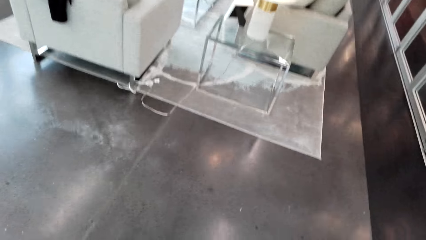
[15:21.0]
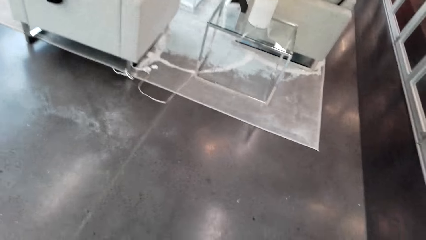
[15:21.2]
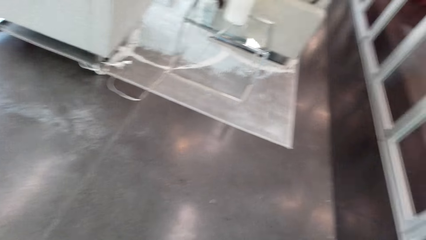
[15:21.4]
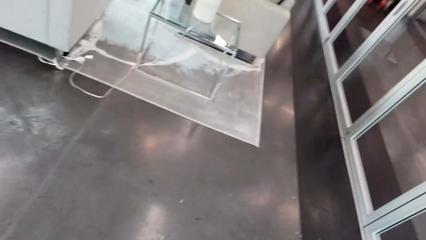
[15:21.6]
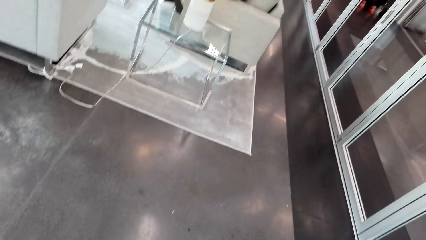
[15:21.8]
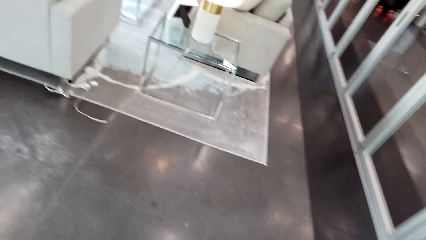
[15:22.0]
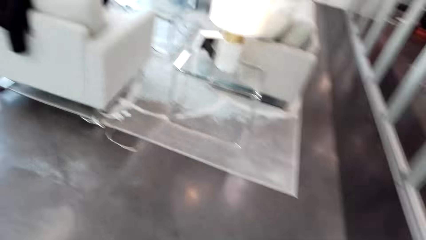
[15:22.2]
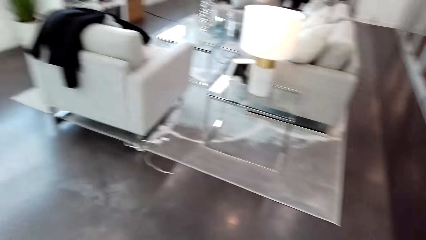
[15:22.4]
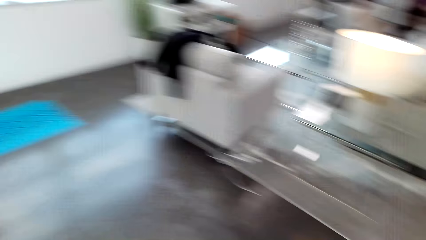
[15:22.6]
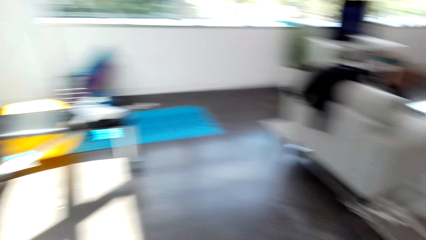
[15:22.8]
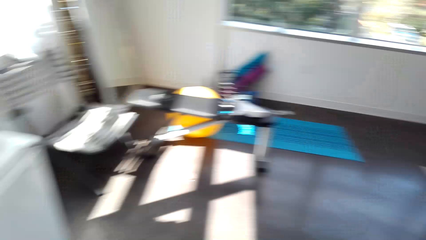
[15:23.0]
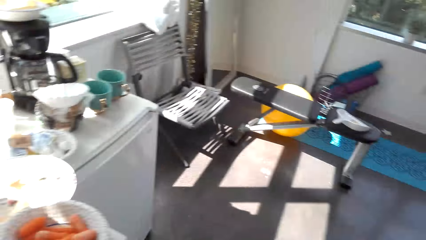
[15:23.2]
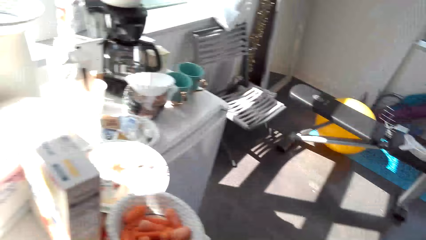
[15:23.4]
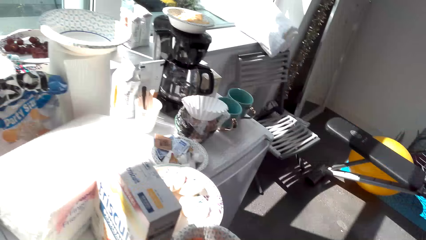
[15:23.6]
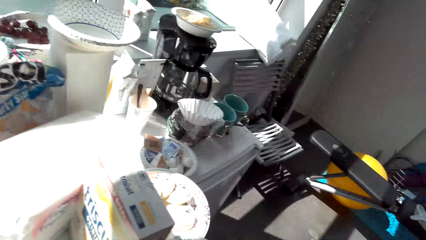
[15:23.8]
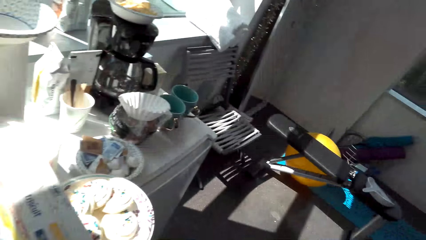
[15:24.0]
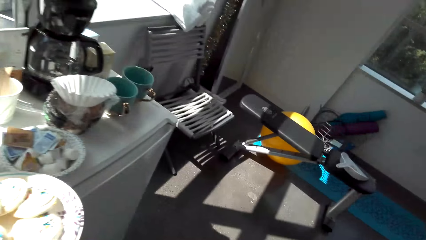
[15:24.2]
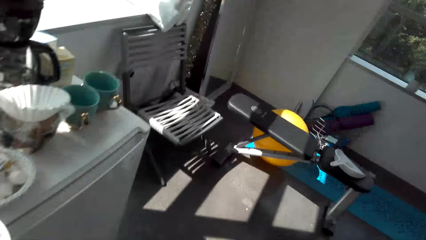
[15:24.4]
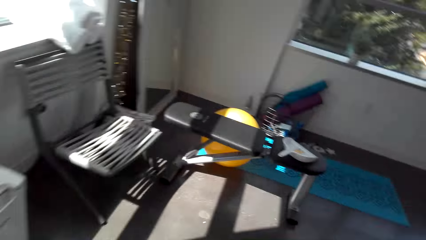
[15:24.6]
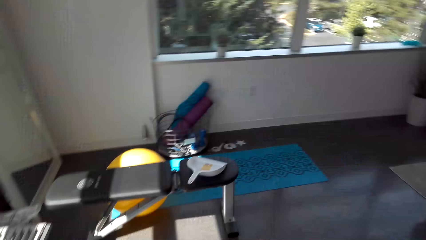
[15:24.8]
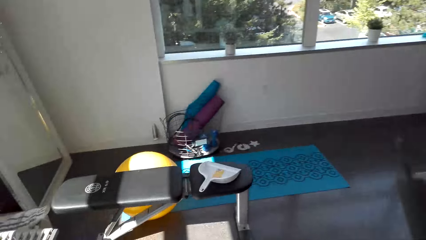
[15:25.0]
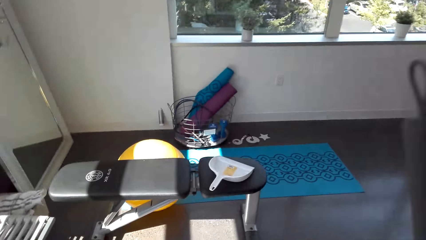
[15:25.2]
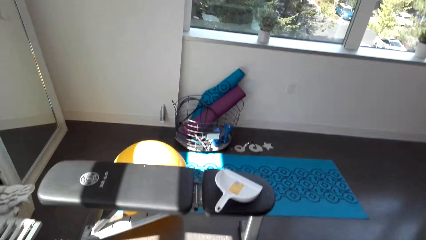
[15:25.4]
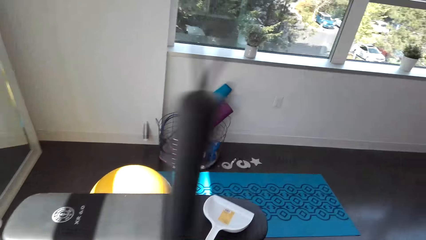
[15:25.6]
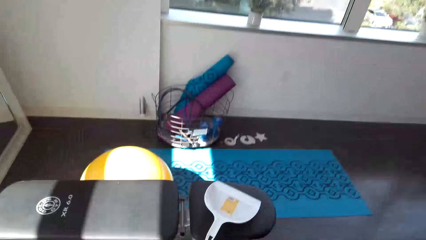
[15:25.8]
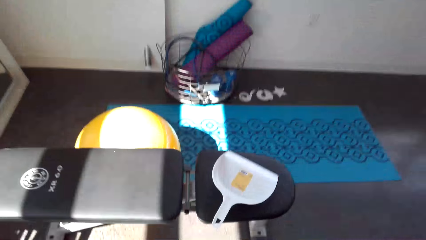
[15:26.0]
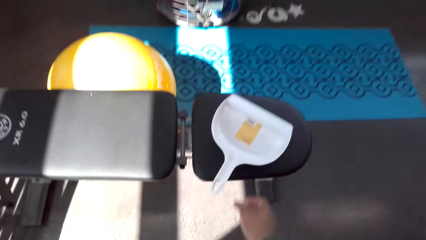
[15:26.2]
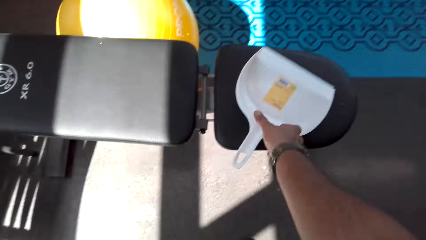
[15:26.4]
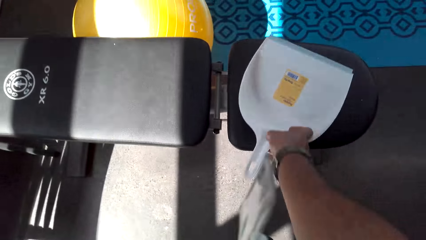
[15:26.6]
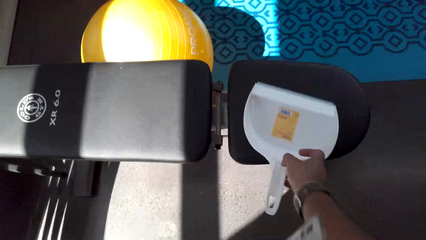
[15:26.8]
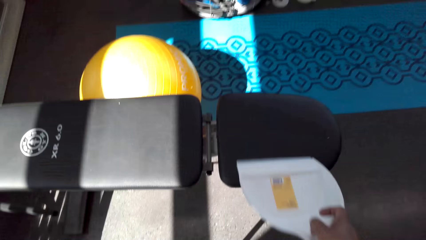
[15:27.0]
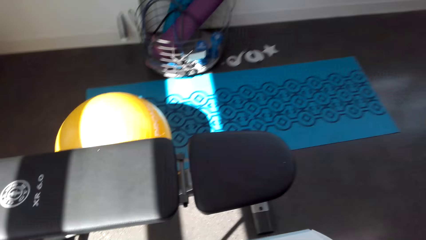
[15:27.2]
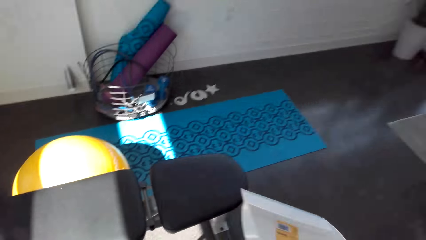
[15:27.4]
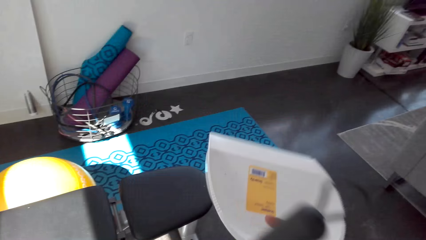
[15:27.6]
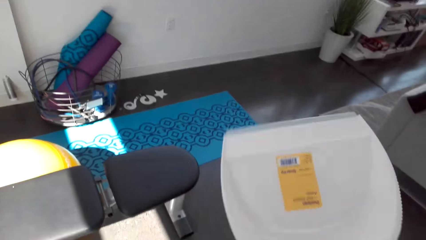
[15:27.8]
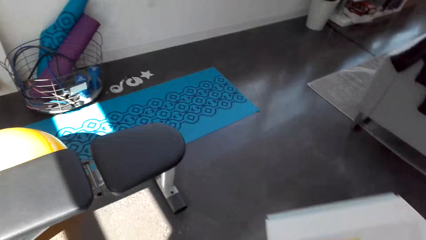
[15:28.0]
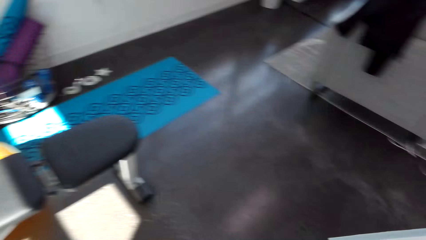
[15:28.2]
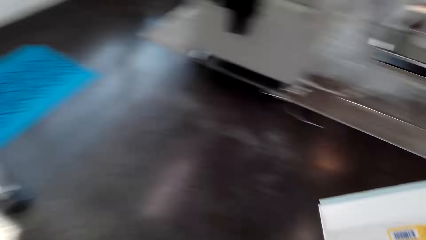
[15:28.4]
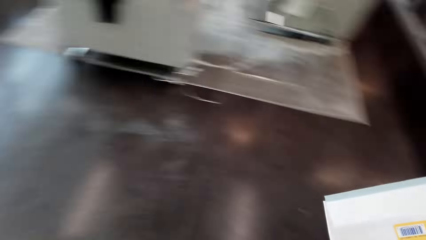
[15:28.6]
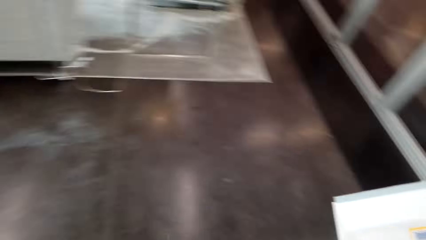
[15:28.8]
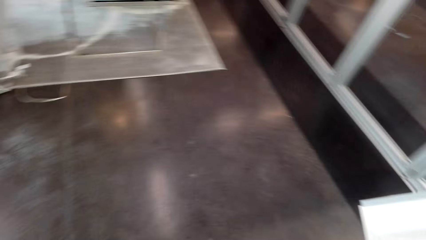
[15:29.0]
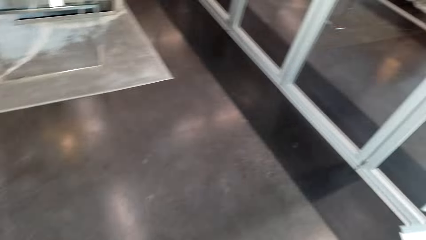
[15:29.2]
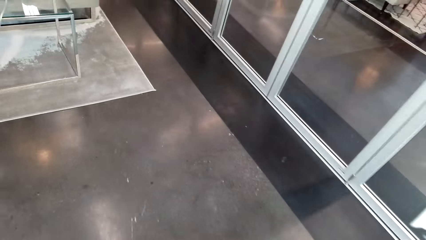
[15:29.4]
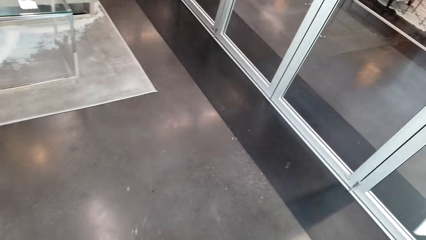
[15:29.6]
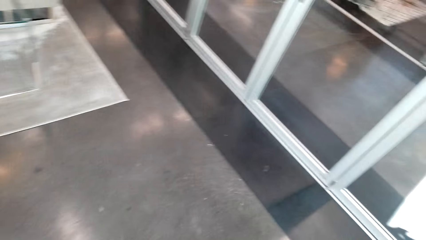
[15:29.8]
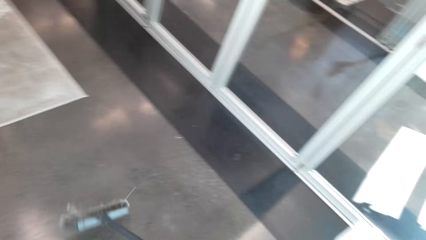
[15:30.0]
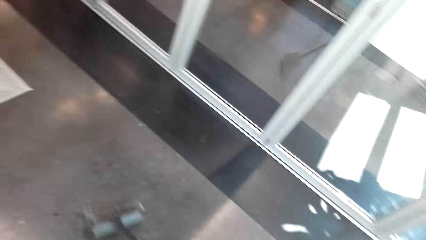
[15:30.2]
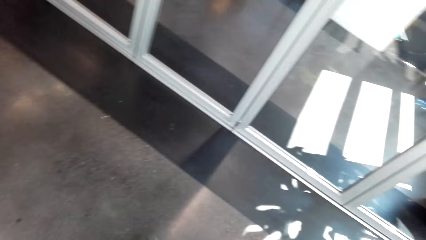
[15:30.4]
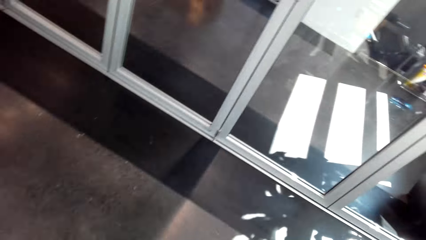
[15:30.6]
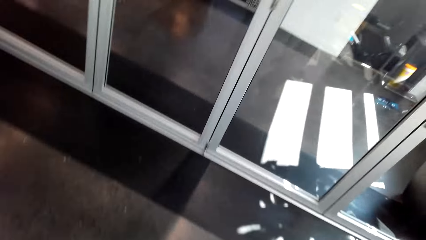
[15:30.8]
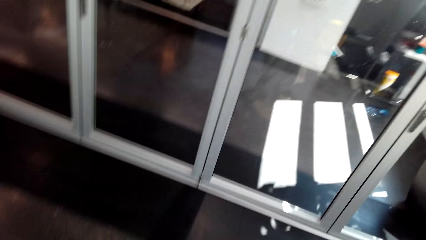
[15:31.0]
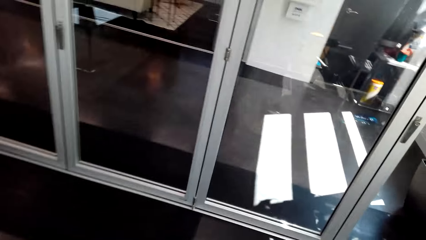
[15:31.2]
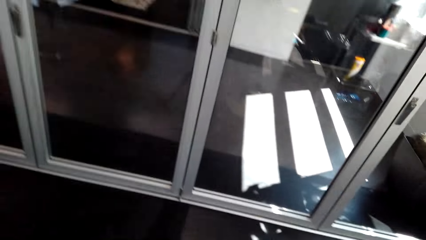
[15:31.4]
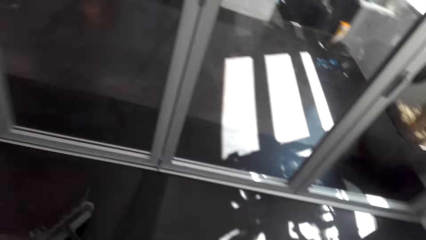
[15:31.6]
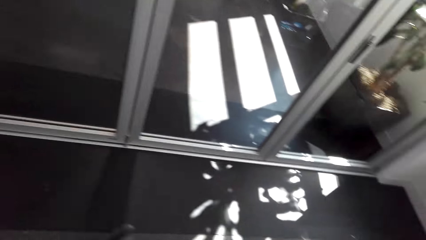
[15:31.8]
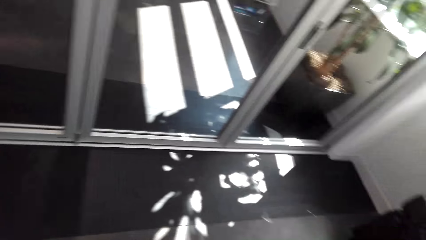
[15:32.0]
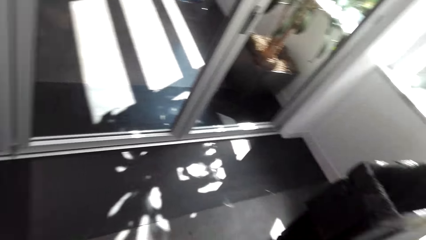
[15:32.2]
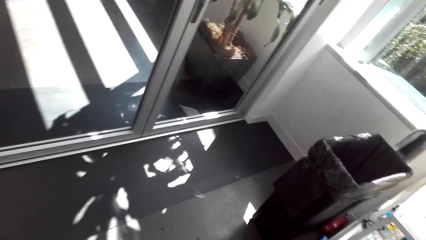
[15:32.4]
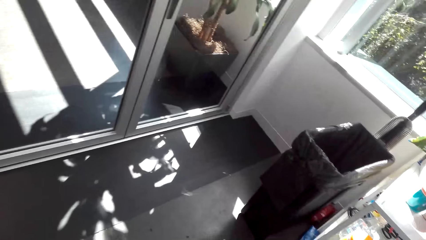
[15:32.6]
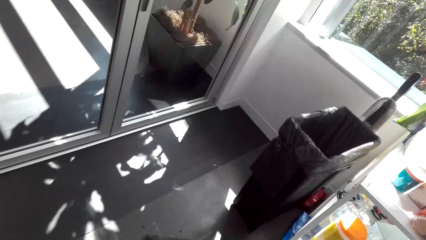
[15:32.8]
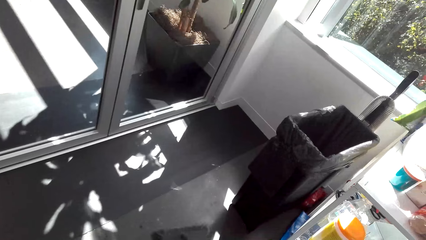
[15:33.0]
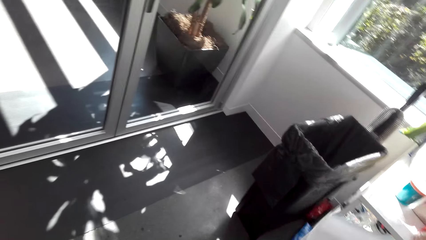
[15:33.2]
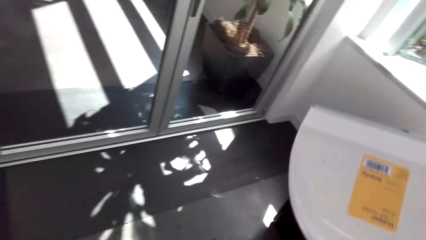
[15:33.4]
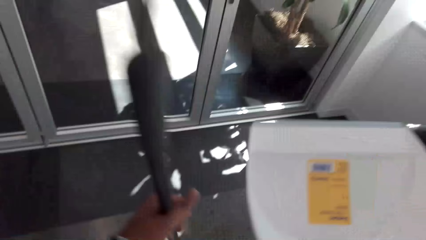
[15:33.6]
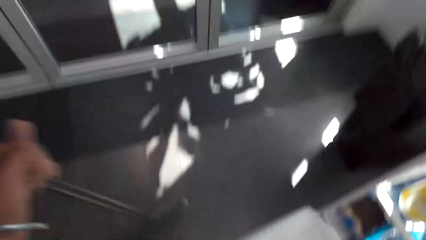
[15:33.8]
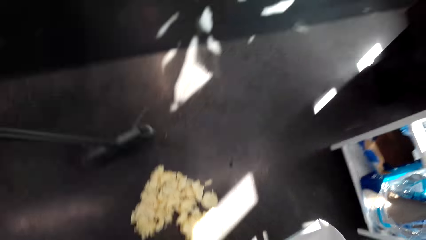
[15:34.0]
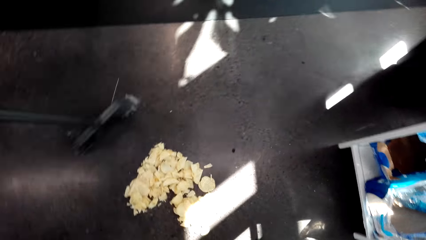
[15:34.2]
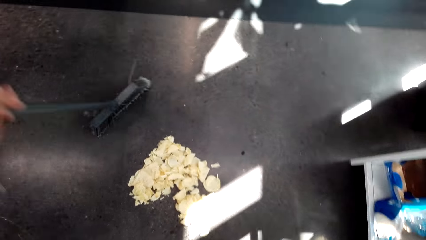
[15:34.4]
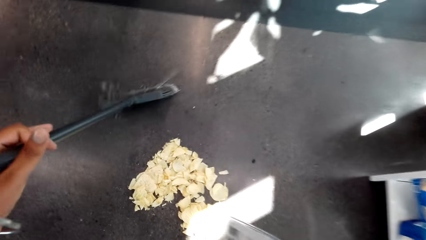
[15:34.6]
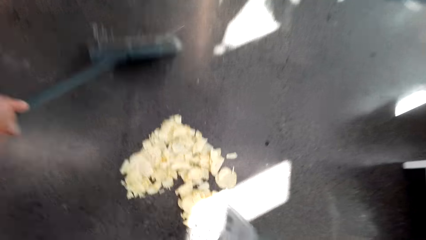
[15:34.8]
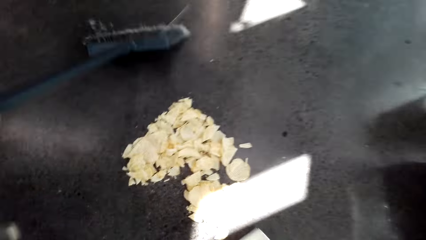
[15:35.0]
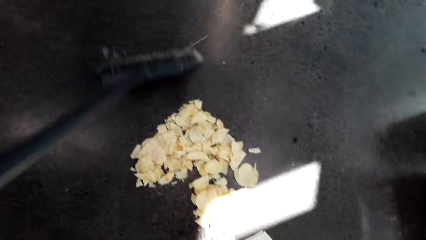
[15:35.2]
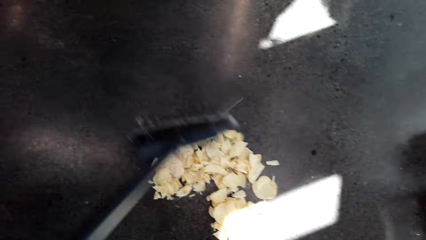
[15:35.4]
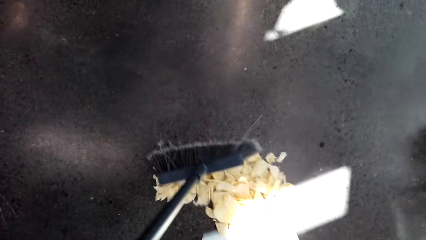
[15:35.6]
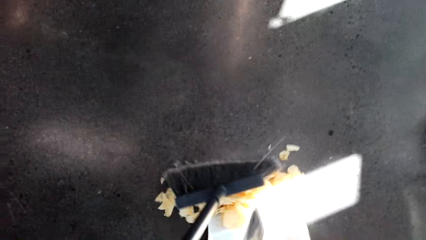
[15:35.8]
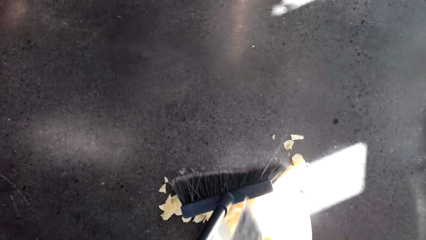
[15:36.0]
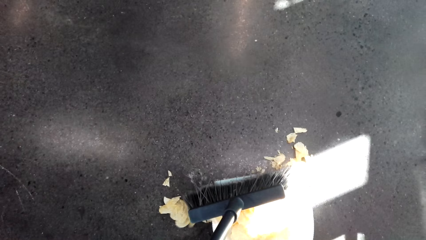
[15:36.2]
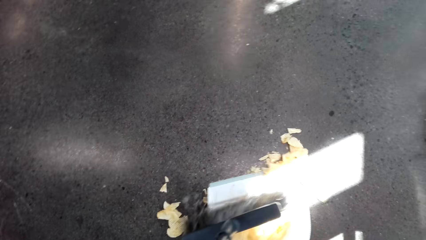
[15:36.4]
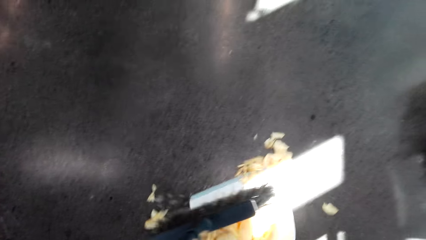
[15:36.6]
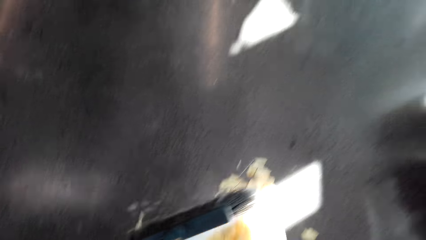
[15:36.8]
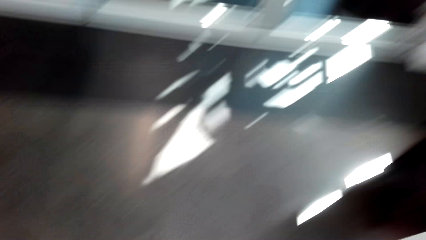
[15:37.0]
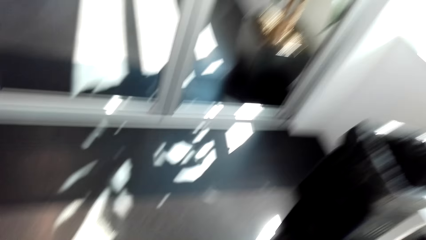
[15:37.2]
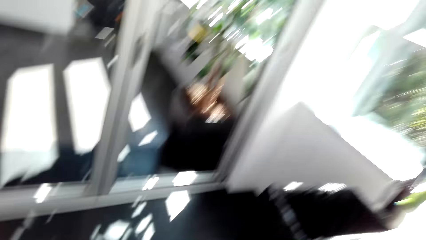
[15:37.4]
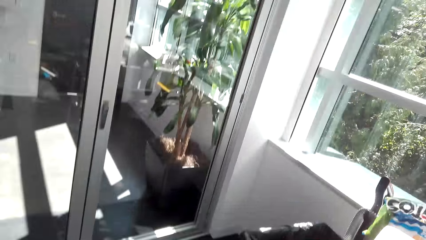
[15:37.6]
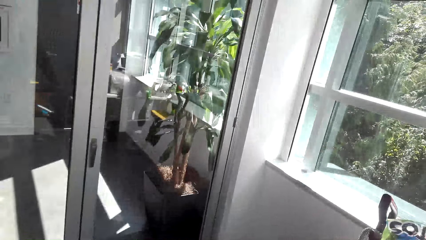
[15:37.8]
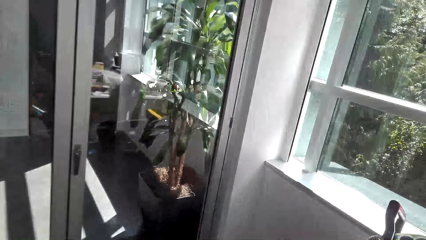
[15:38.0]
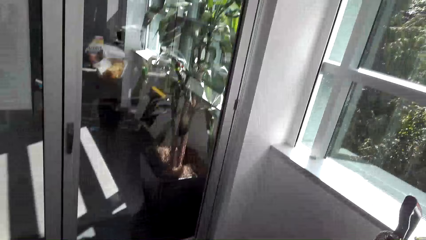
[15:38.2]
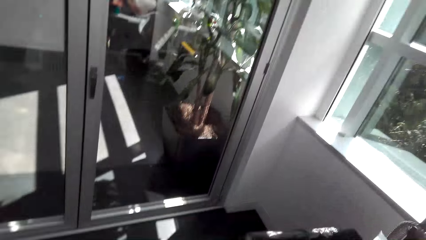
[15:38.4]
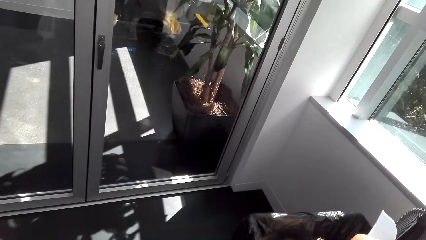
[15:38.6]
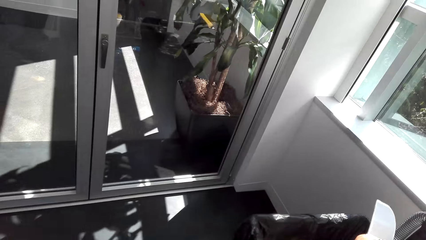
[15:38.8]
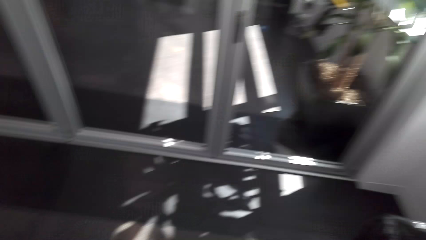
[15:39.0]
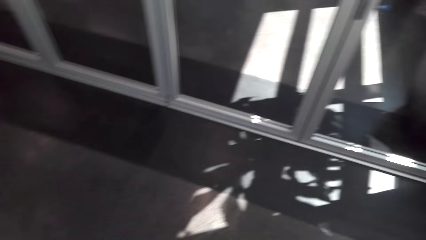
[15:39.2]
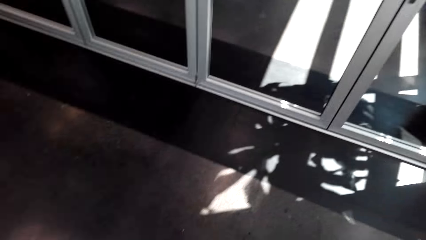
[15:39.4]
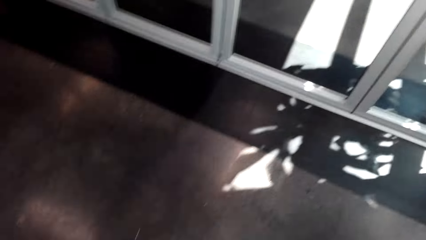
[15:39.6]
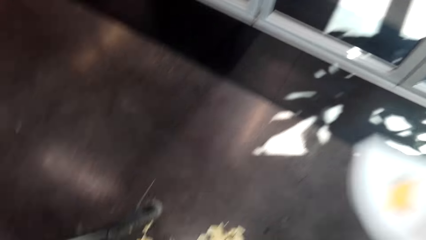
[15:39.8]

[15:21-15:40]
The camera wearer looks at the dust pan. They walk to the dust pan and pick up the dust pan. They turn. They clean the room. They put the litter on the dust pan. They sweep the dirt to the dust pan. They walk to the dust bin. They throw the litter on the dust bin.
